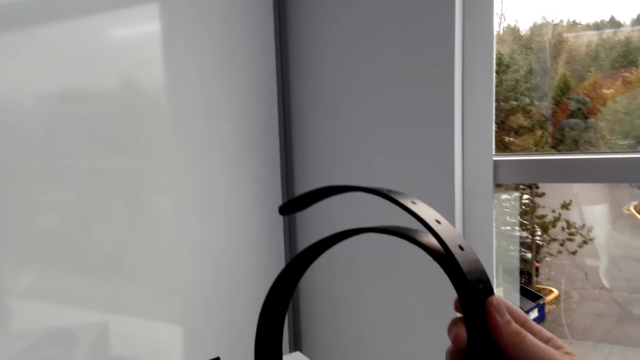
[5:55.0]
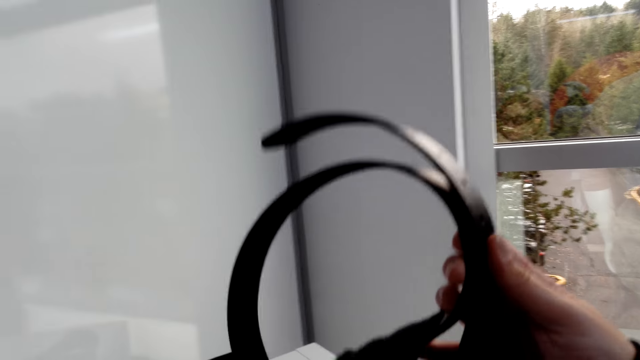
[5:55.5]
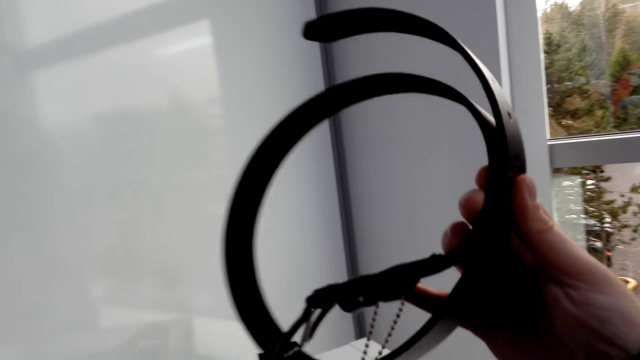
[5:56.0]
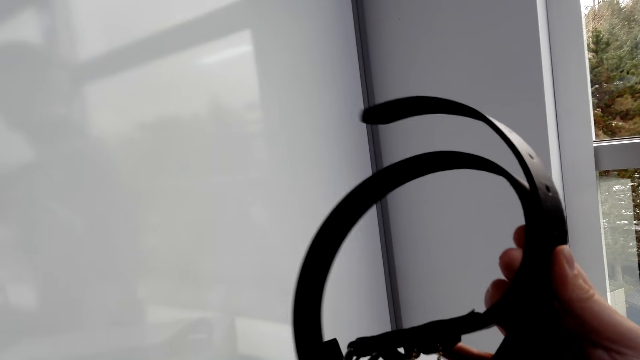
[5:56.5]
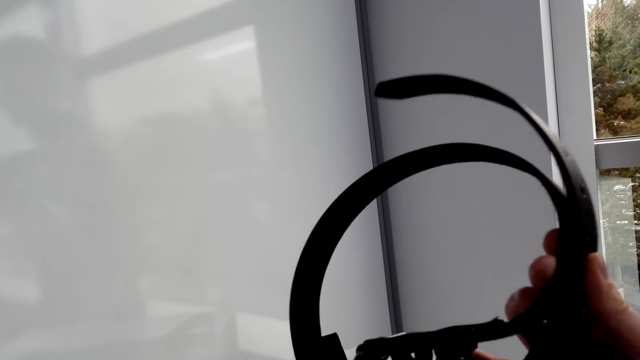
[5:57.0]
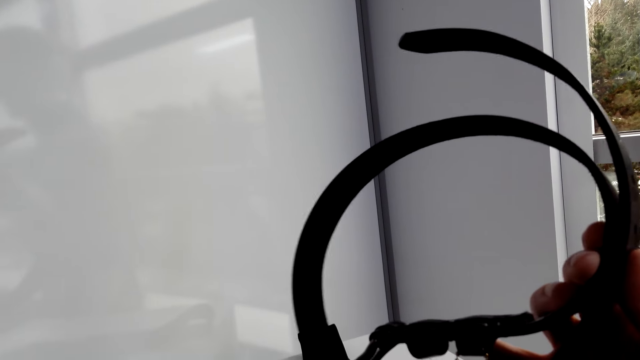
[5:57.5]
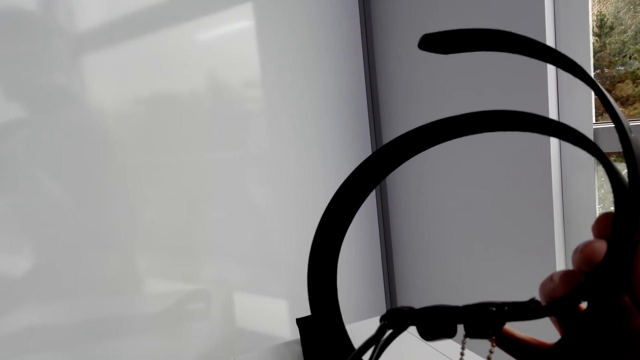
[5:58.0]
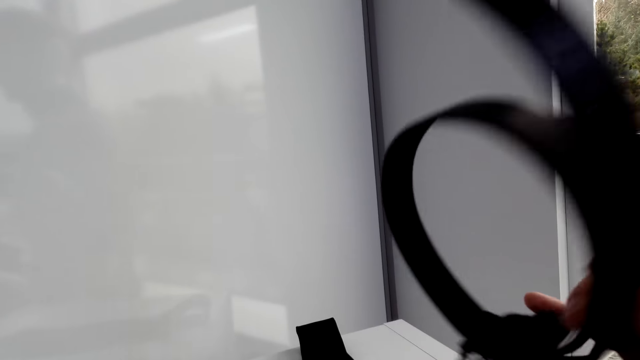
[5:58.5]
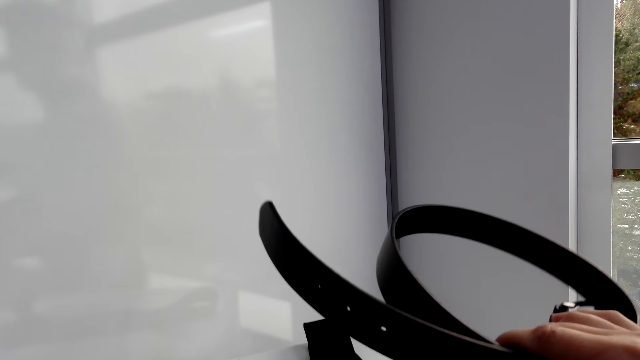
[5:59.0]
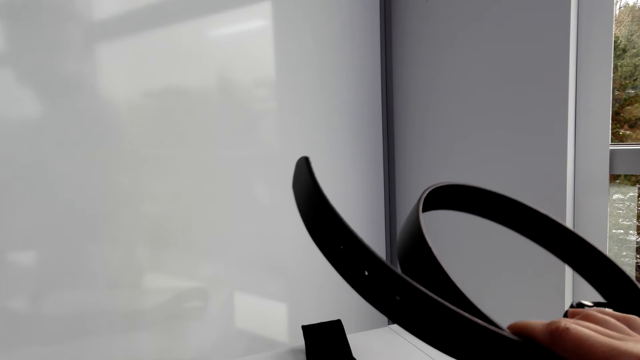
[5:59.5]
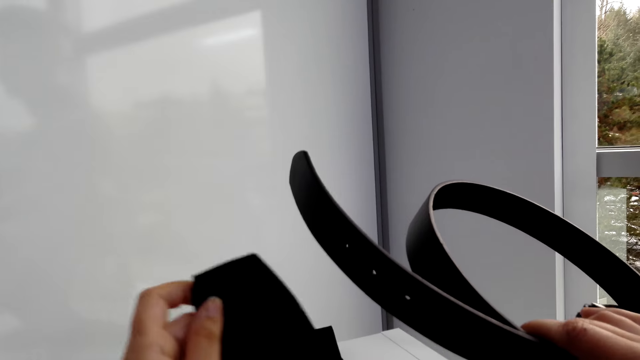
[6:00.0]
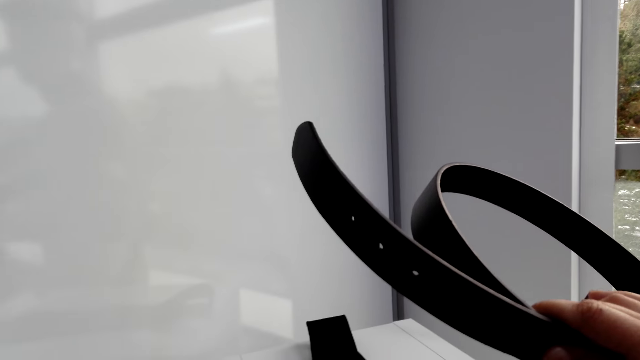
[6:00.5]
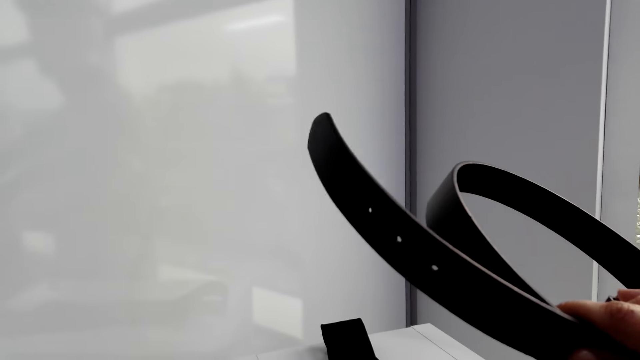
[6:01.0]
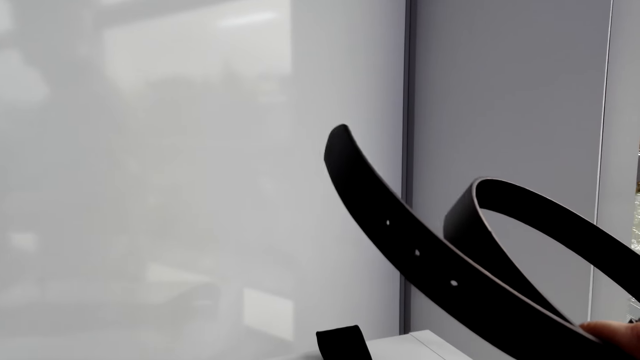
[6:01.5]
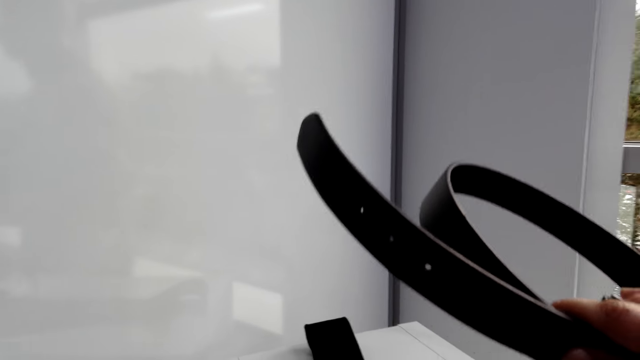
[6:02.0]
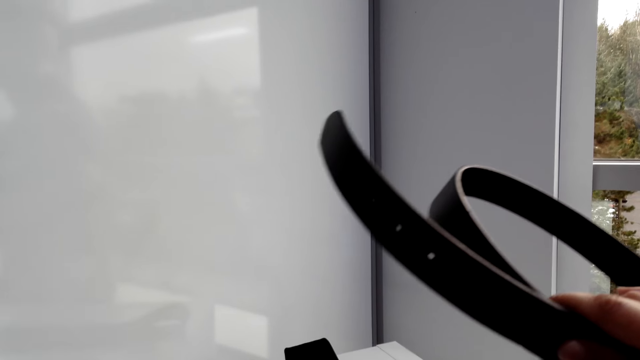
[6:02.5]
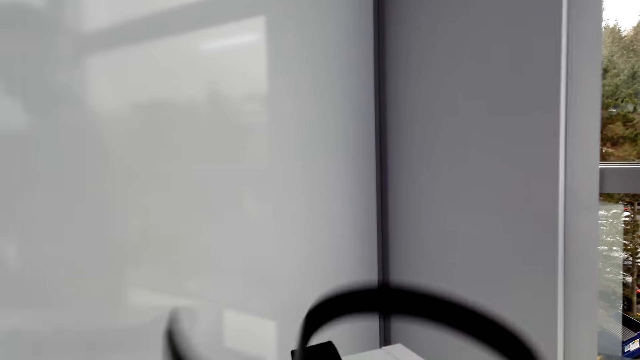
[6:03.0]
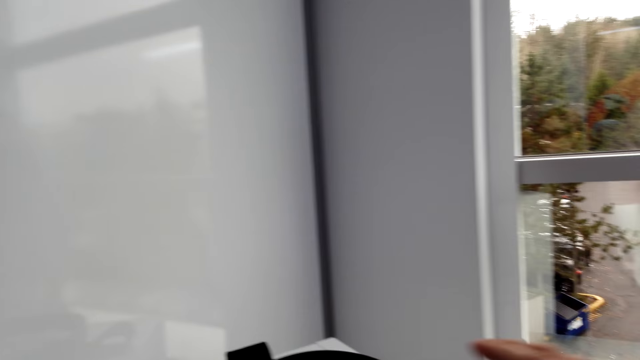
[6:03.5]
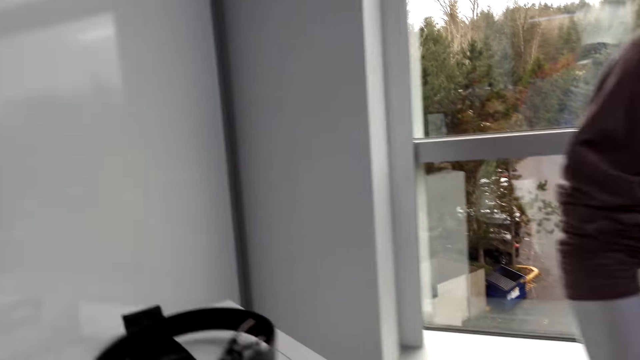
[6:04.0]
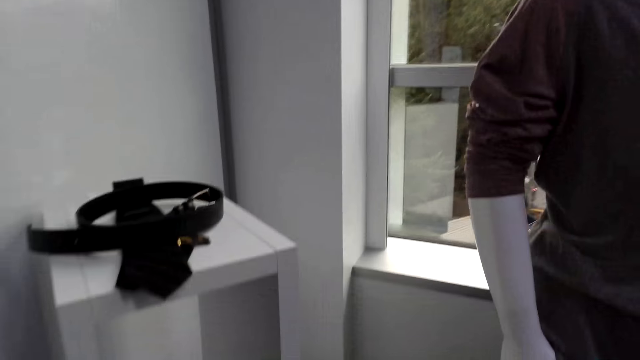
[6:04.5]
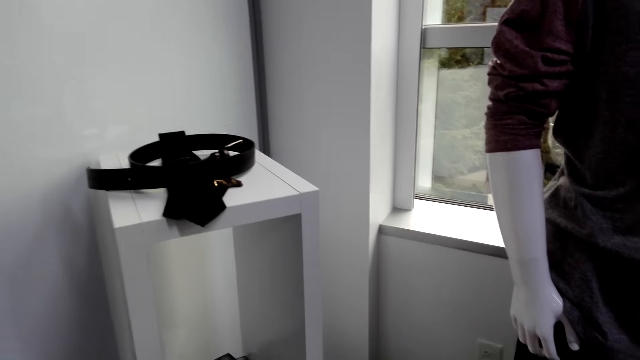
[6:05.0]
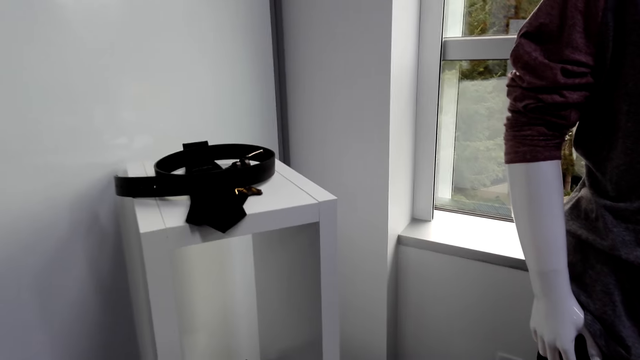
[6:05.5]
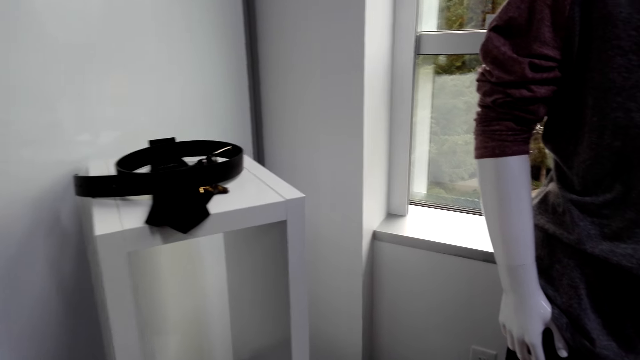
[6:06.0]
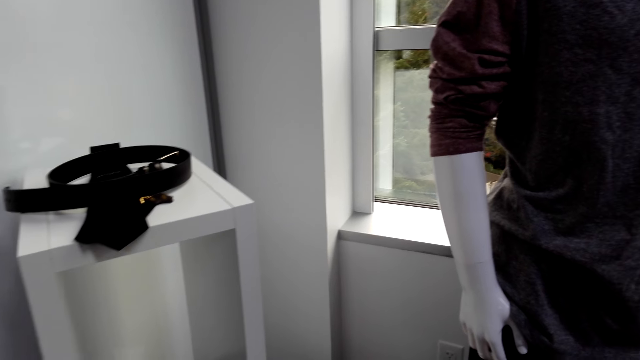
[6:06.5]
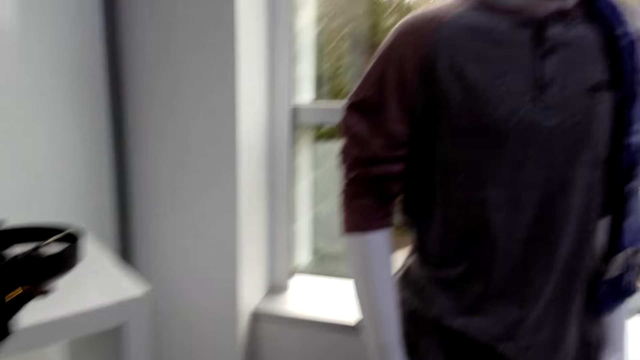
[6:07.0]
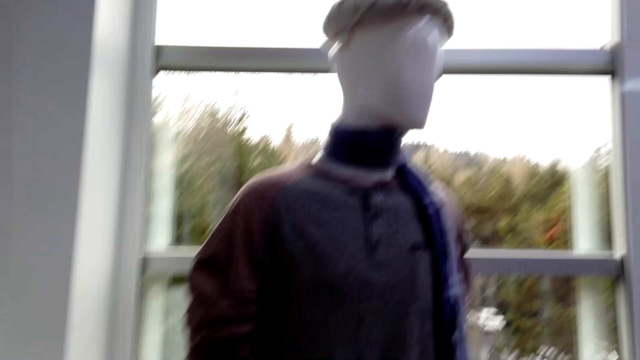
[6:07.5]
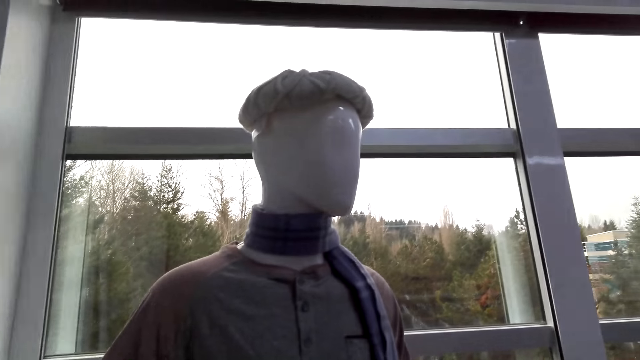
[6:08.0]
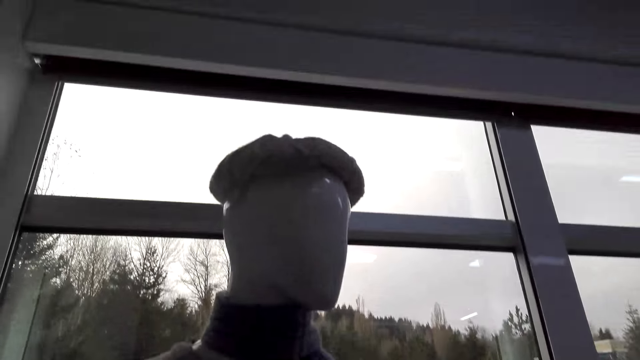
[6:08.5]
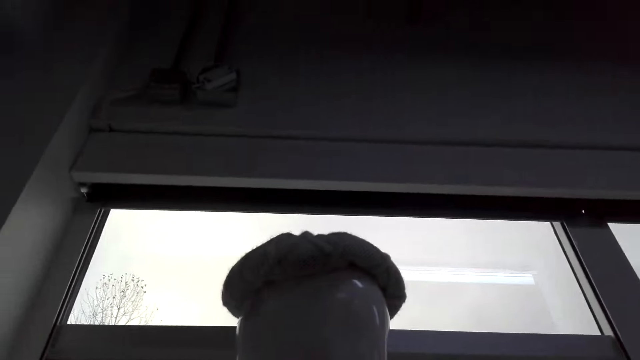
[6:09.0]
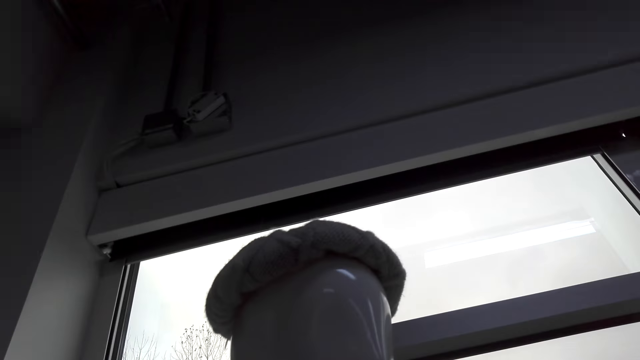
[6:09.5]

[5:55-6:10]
The camera wearer picks up a belt. They look at the belt. They place the belt down. They walk around.

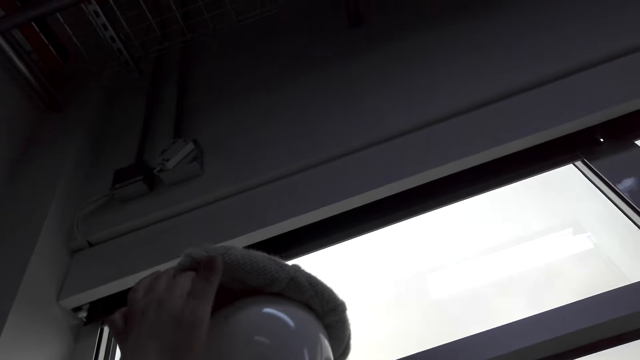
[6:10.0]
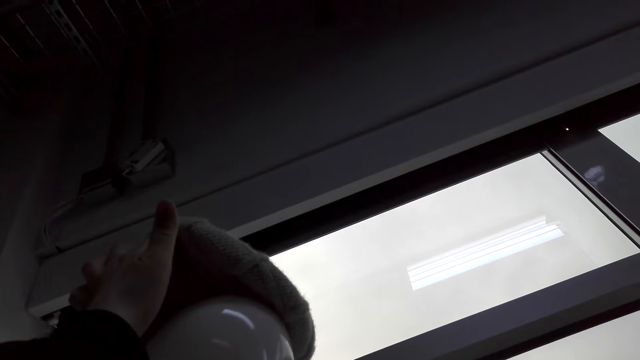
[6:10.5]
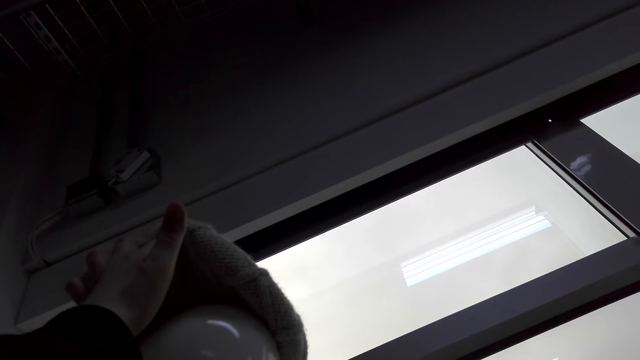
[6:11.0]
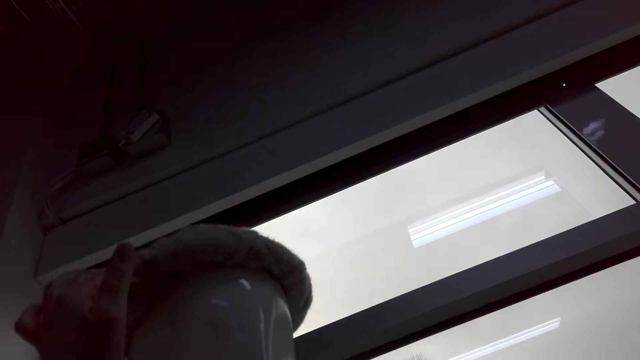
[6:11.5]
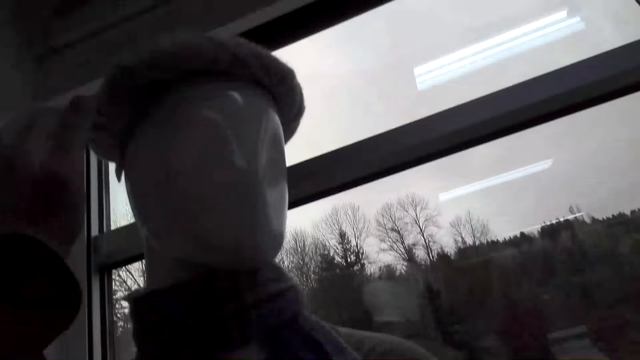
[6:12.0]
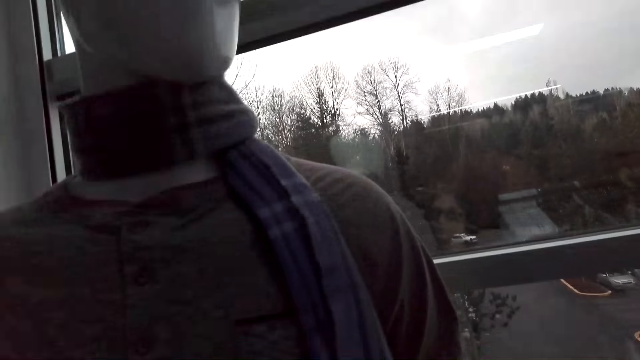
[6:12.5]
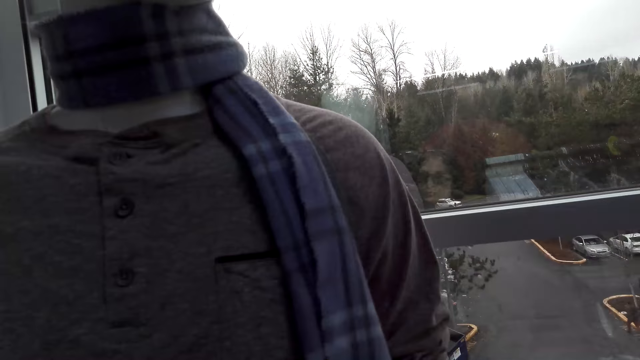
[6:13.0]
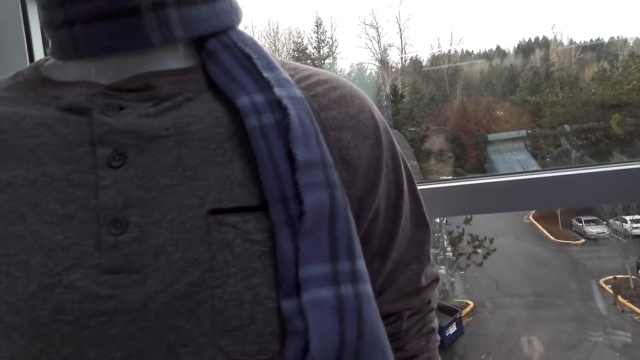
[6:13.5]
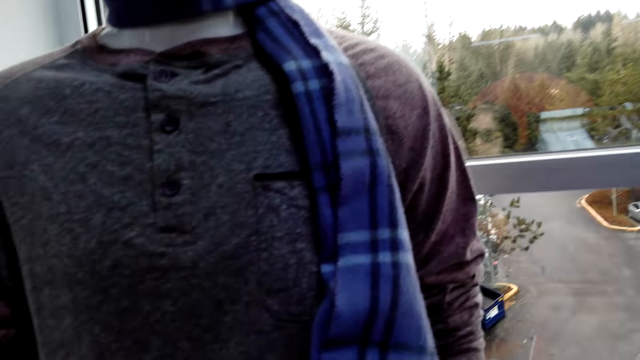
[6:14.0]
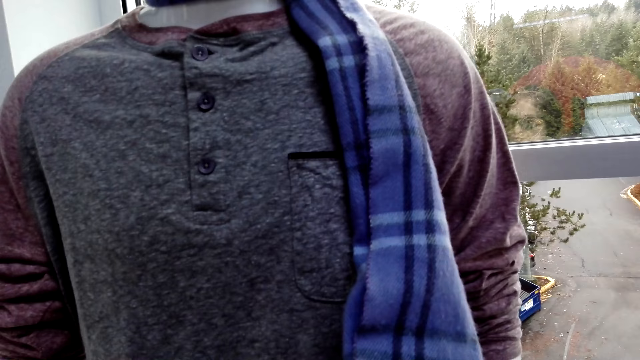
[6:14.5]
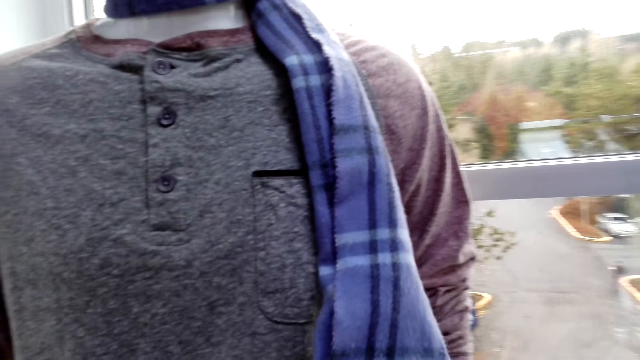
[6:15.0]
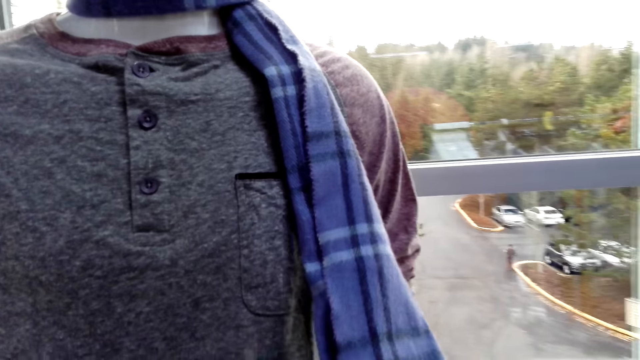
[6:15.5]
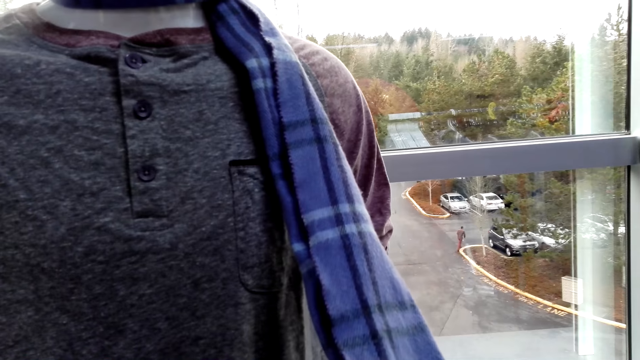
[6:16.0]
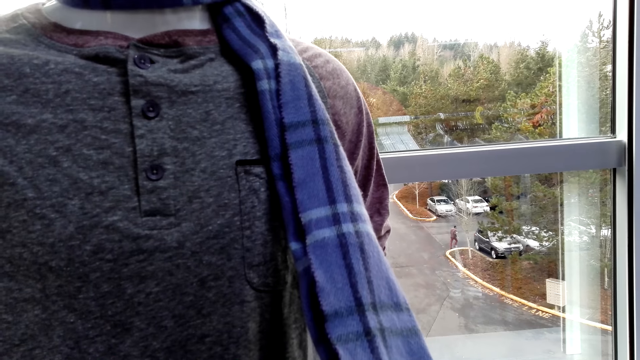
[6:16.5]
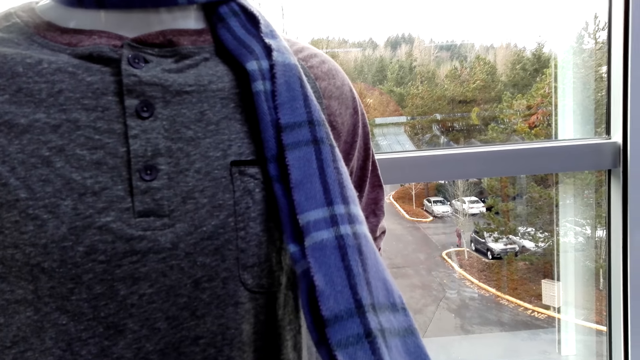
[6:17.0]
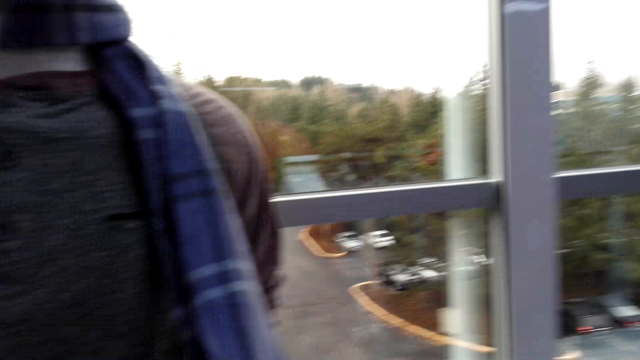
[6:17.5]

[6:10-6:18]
The camera wearer is looking at a hat. They touch the hat on the dummy. They touch a scarf on the dummy.
